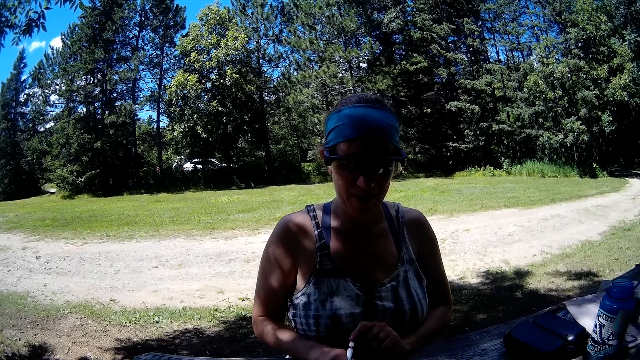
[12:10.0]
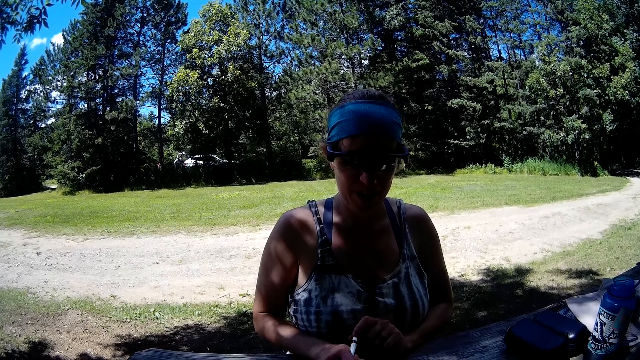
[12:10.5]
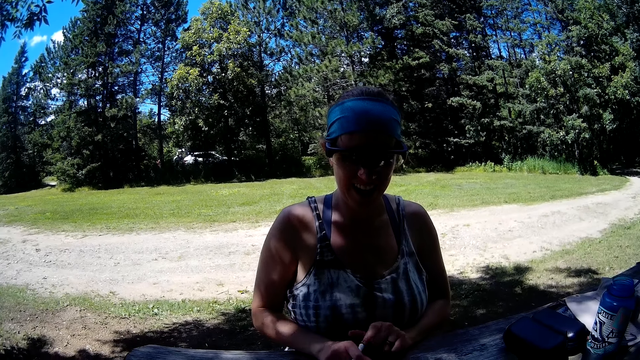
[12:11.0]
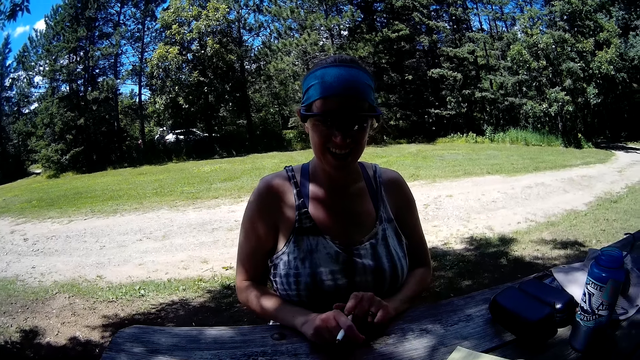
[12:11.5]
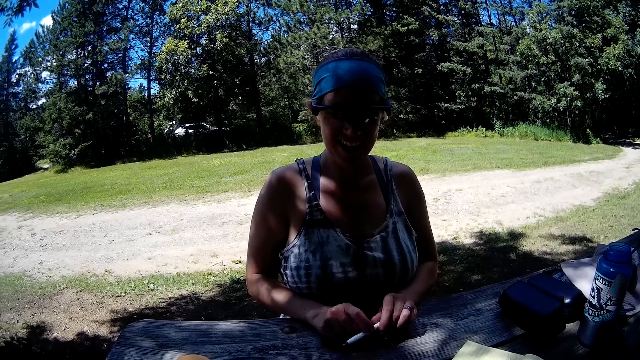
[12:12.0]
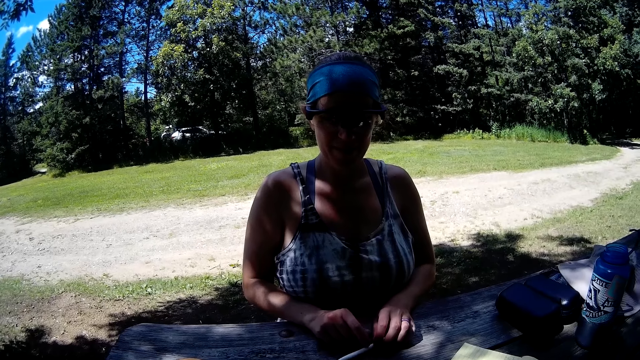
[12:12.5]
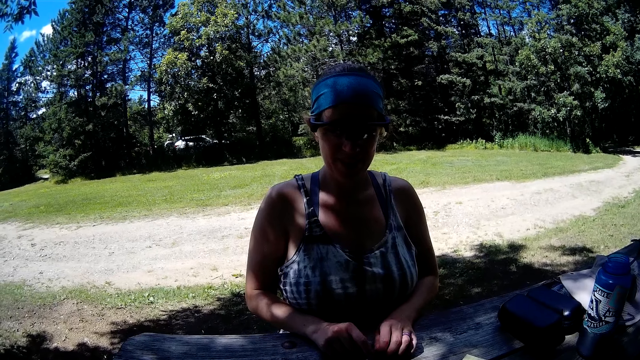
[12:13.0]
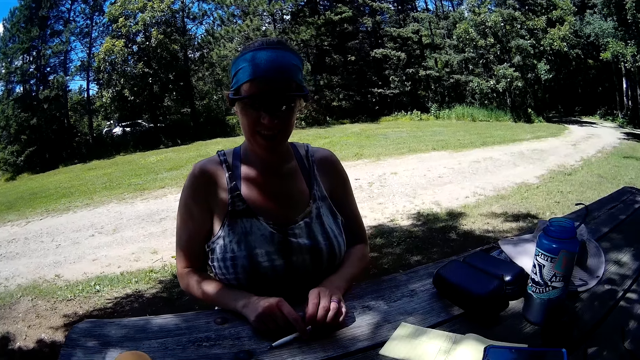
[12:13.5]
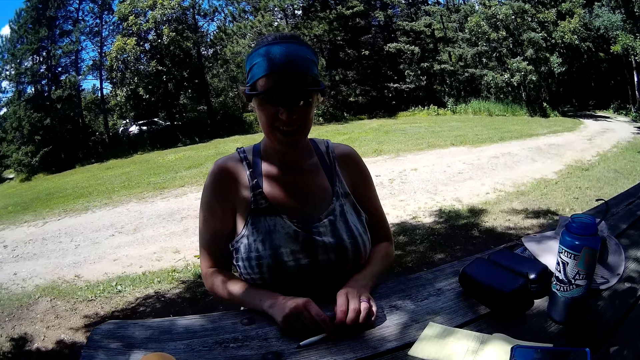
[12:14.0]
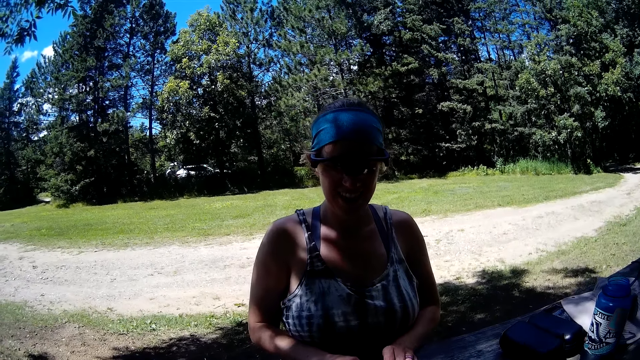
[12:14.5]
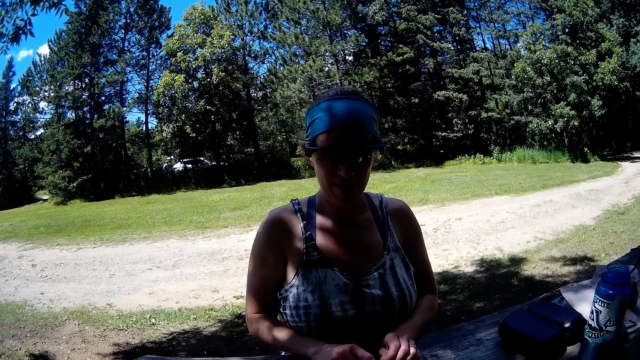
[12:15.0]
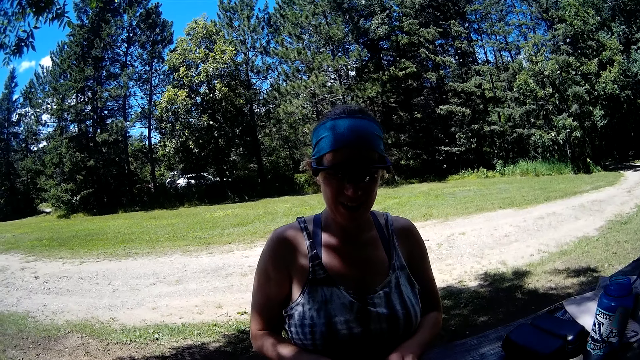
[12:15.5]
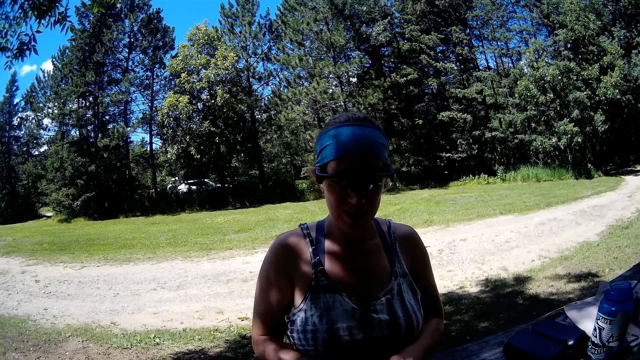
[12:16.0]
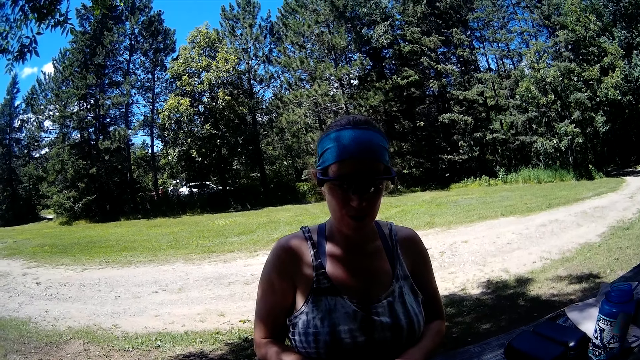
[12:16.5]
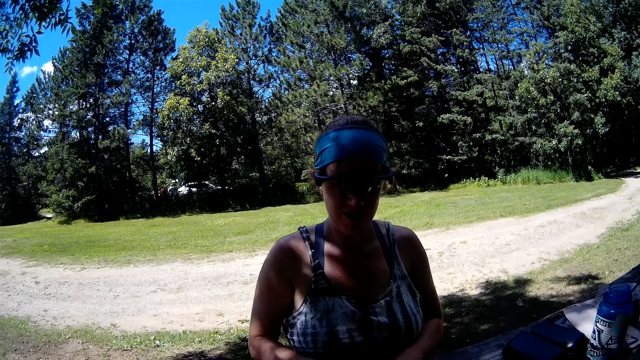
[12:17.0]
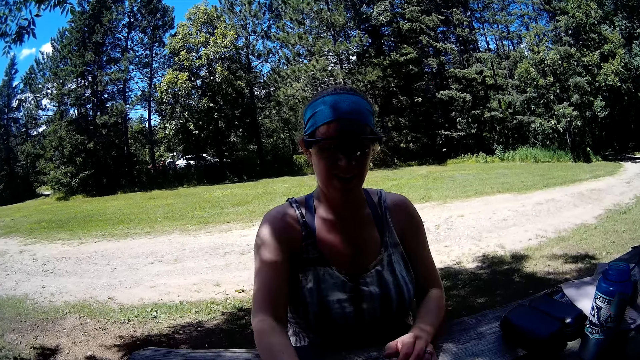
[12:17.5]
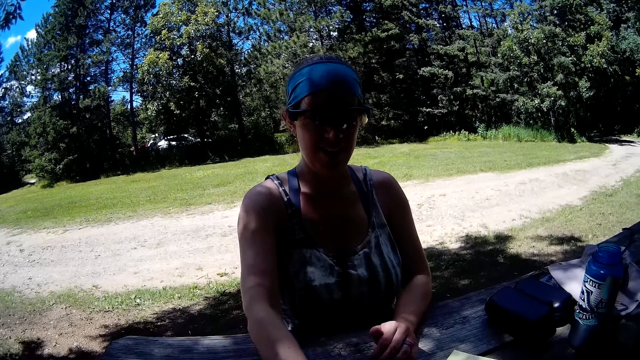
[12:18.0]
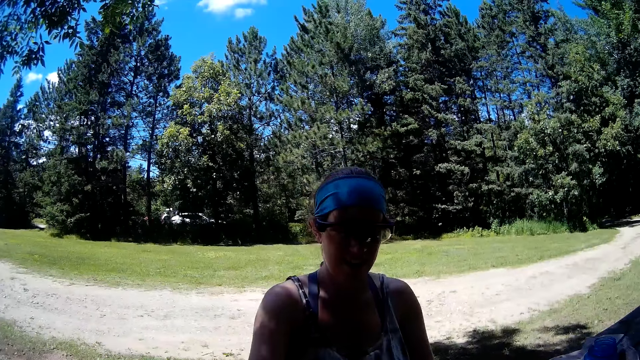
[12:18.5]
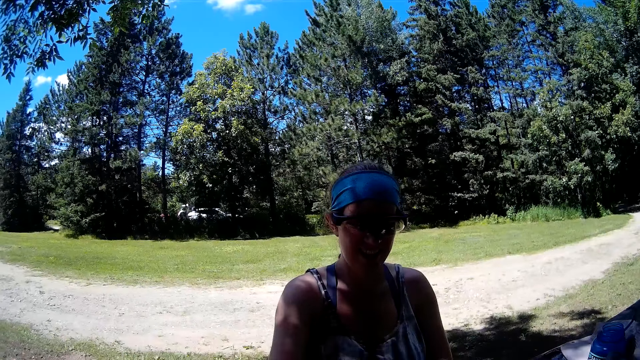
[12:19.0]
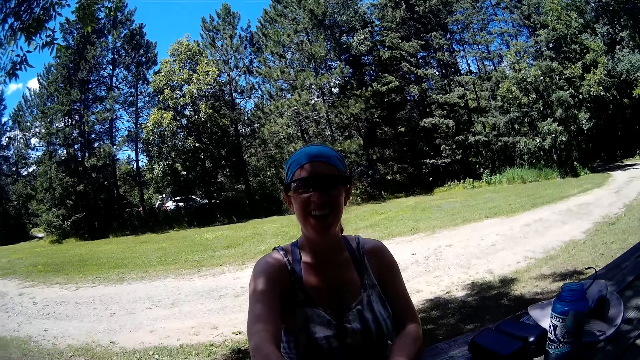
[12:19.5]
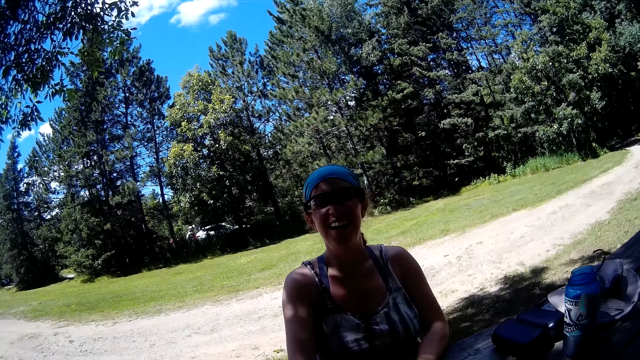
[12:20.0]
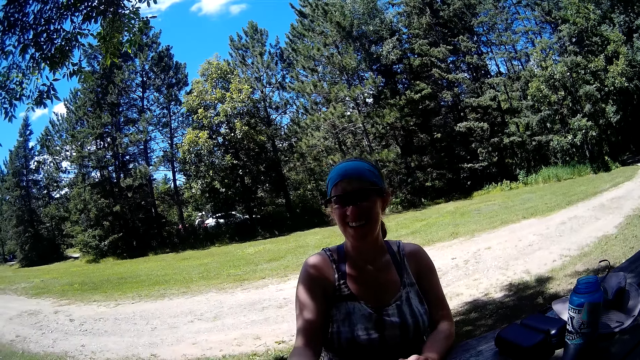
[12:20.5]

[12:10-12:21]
A woman places a pen on the table. The woman collects the dice rollers.

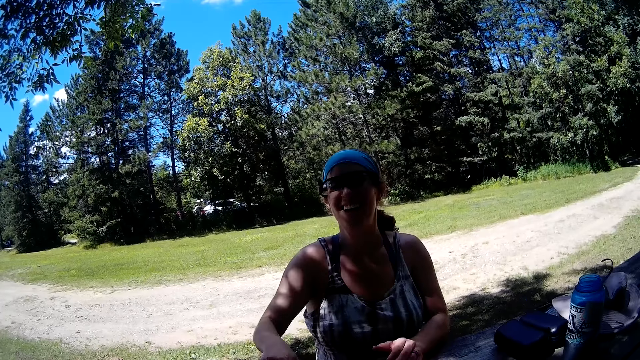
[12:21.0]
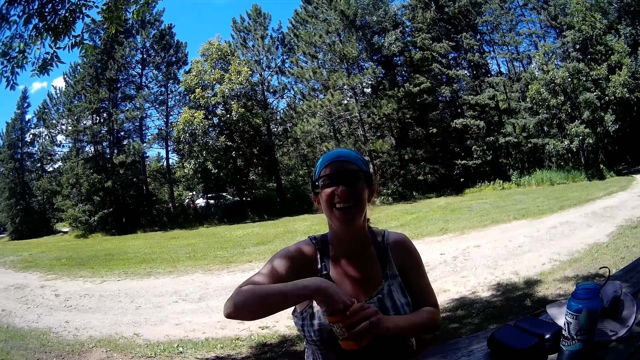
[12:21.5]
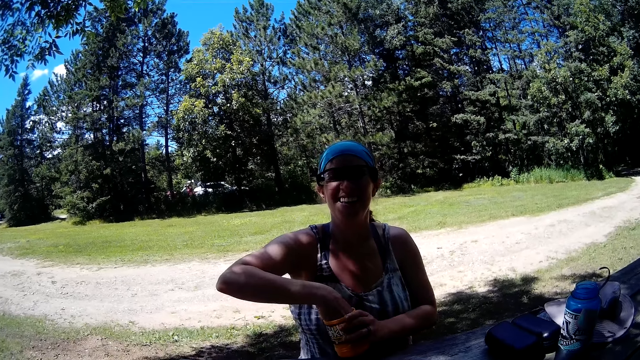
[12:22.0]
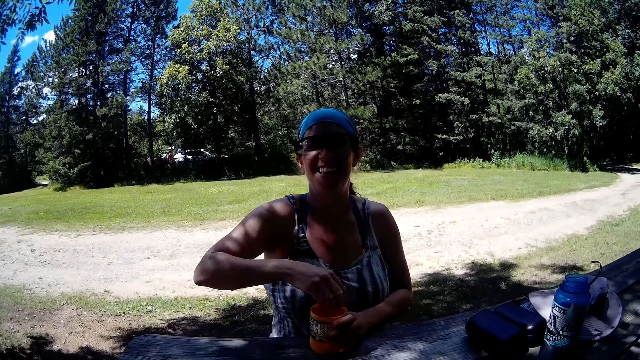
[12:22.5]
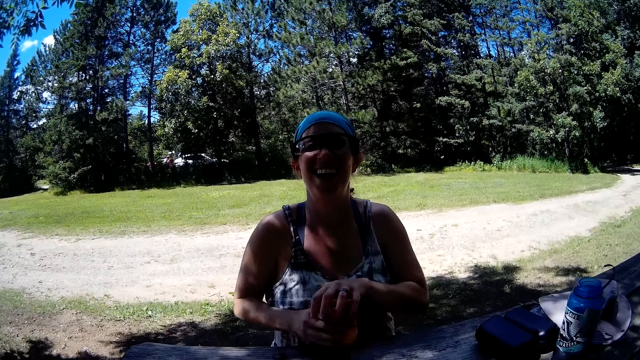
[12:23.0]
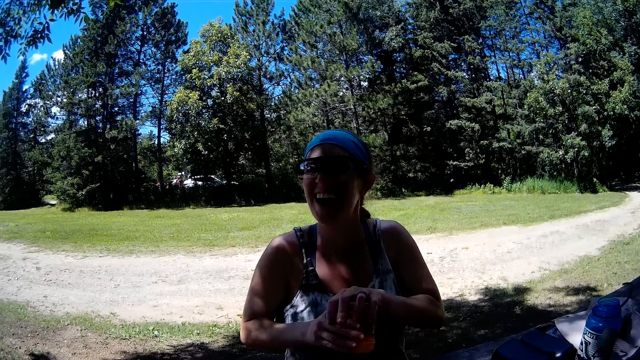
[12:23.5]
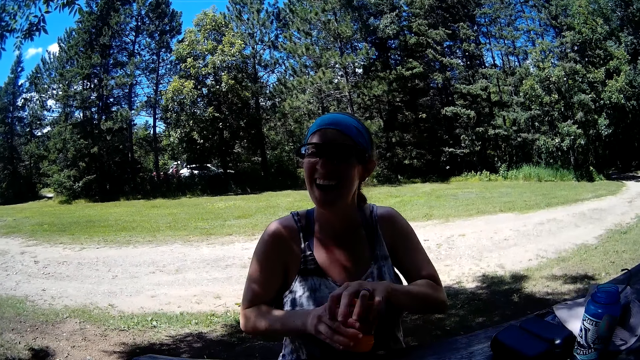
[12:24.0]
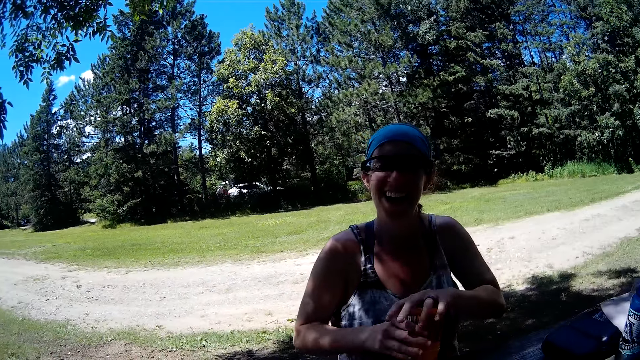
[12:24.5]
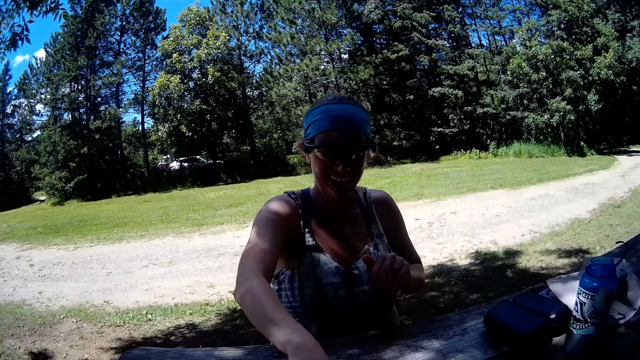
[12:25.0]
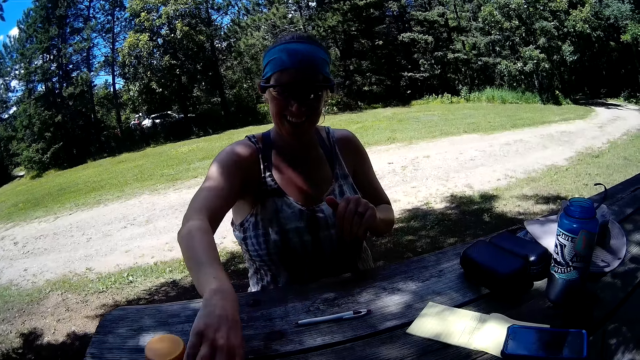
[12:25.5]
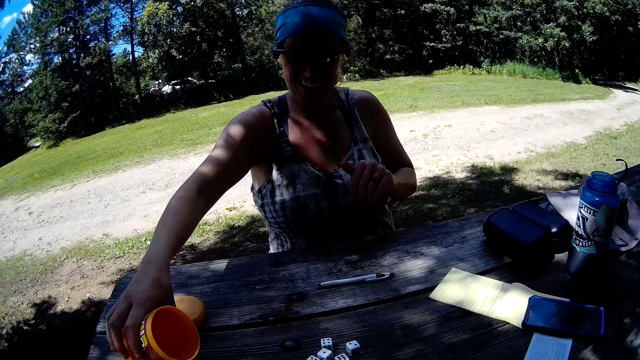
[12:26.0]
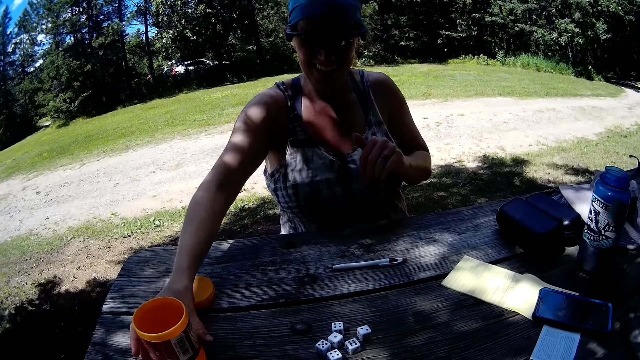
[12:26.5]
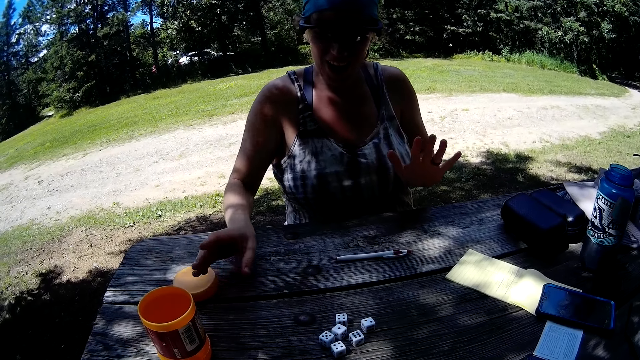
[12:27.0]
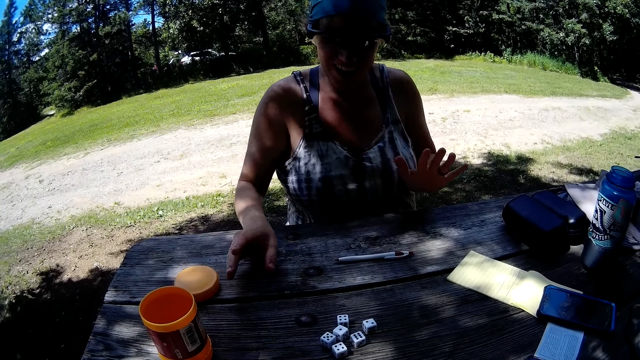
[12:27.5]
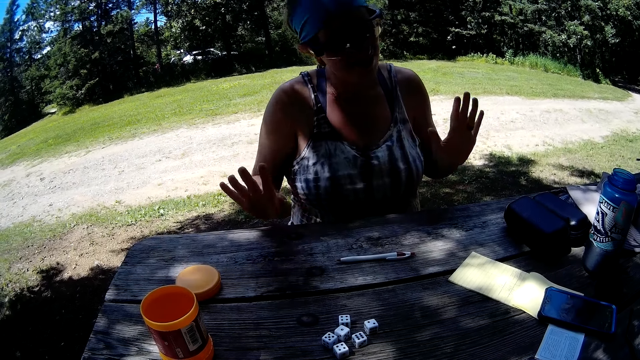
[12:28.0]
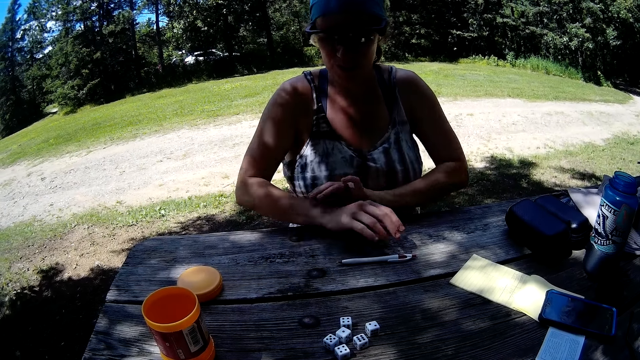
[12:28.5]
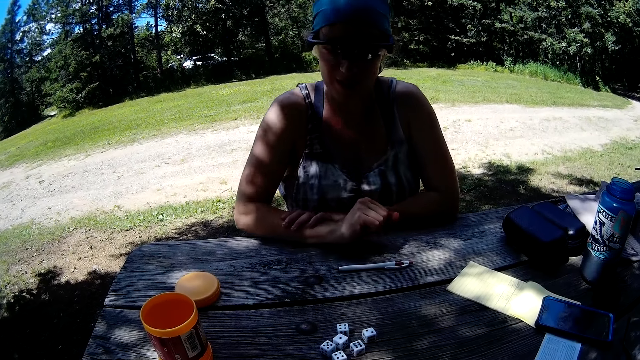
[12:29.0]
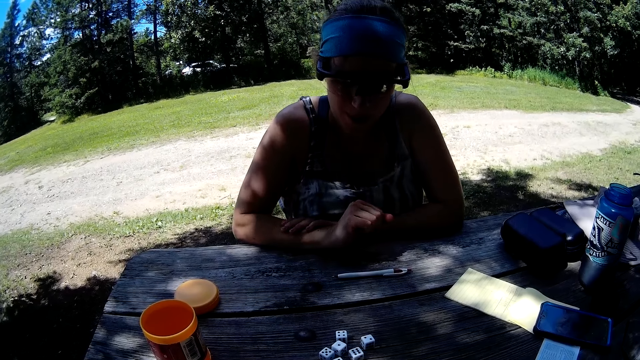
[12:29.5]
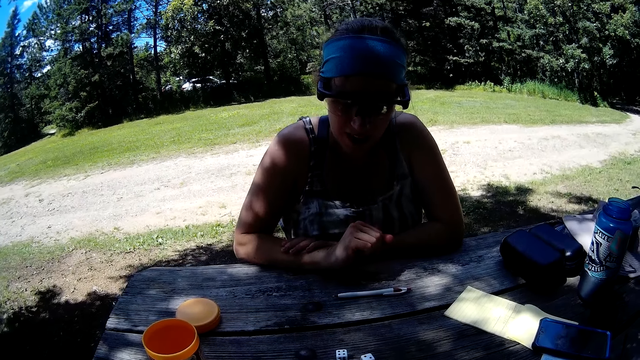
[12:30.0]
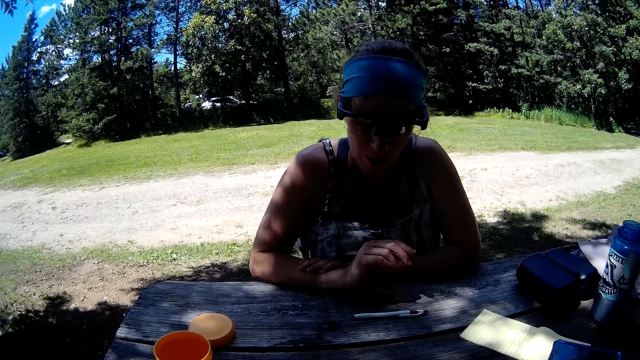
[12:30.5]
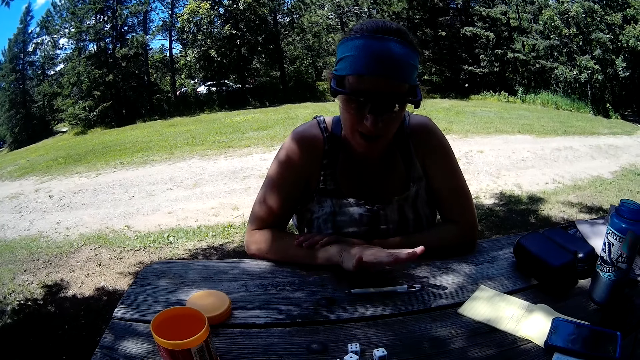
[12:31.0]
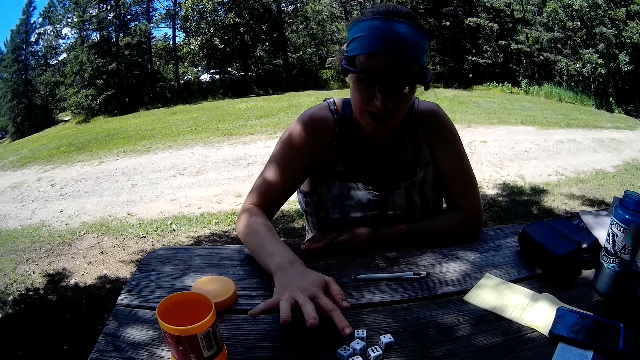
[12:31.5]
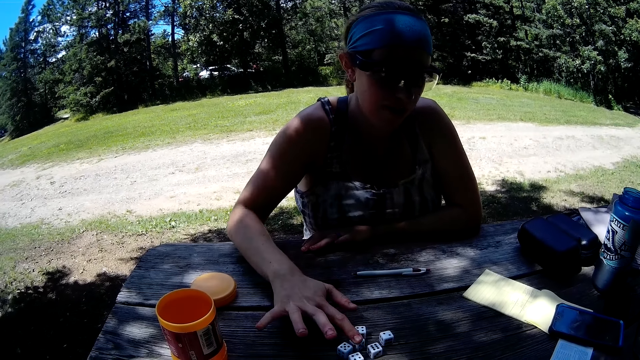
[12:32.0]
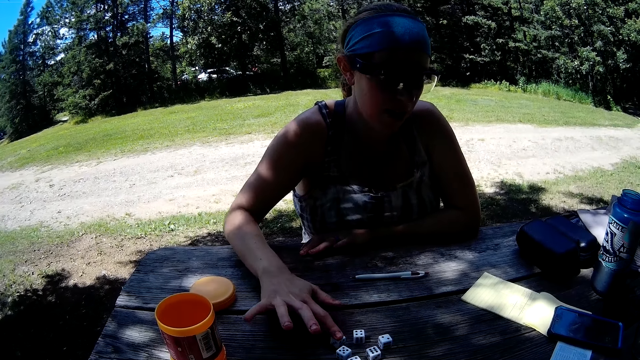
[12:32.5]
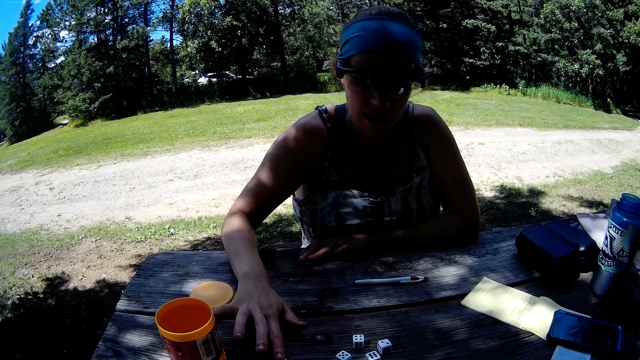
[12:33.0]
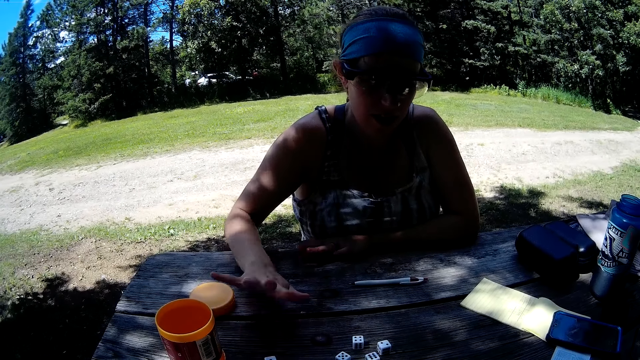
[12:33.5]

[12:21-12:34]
The woman puts the dice rollers or cubes in the tin. The woman shakes the dice rollers in the tin. The woman pours the dice rollers on the table. The woman puts the tin on the table. The woman touches the dice rollers. The woman moves a cube on the table.
